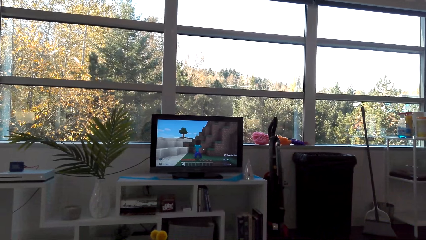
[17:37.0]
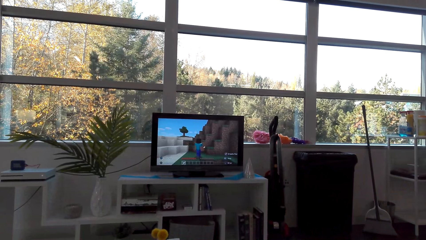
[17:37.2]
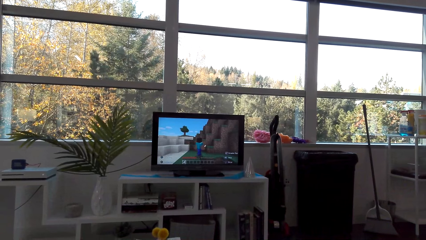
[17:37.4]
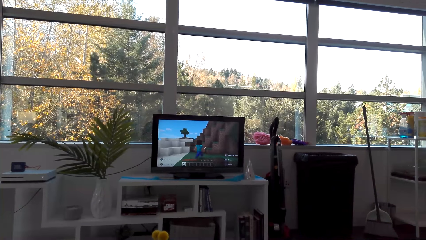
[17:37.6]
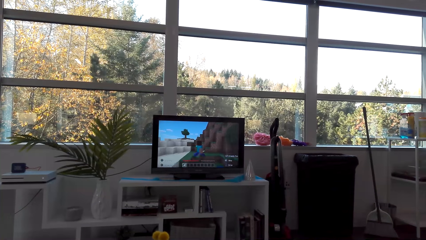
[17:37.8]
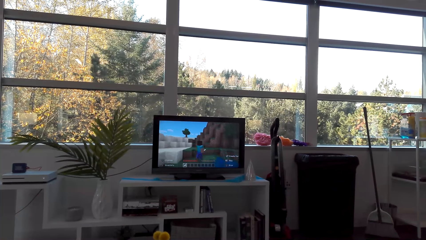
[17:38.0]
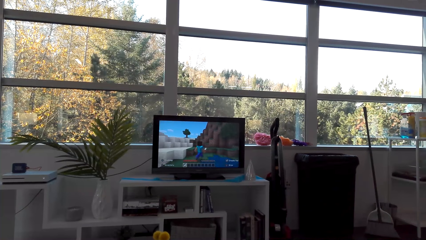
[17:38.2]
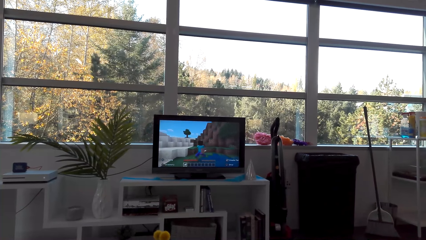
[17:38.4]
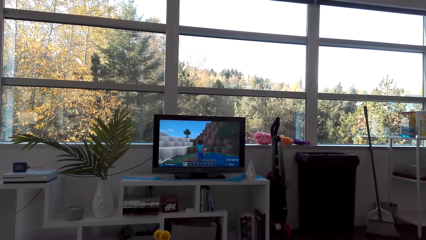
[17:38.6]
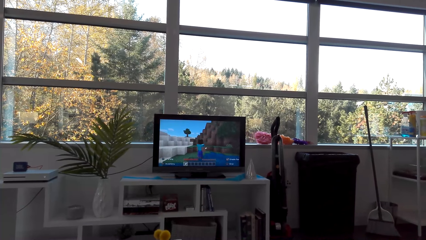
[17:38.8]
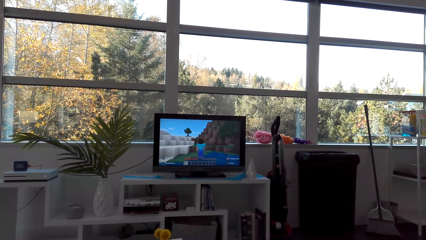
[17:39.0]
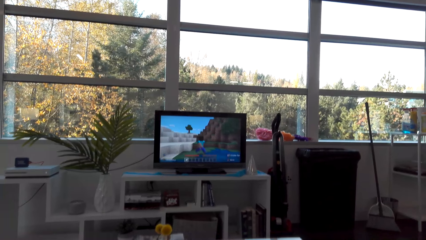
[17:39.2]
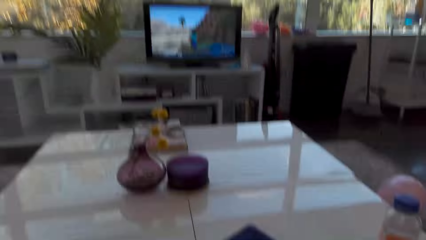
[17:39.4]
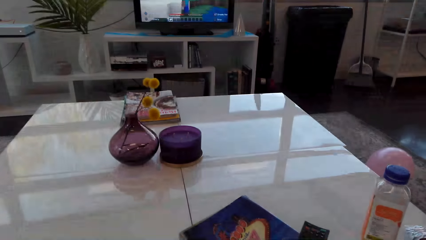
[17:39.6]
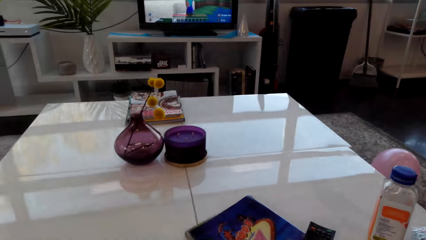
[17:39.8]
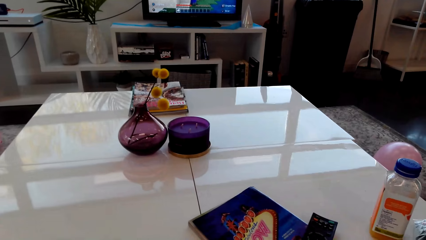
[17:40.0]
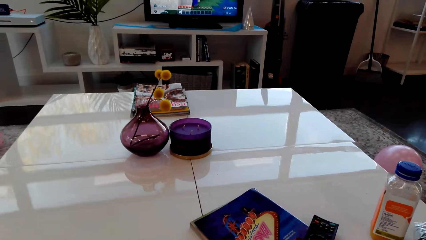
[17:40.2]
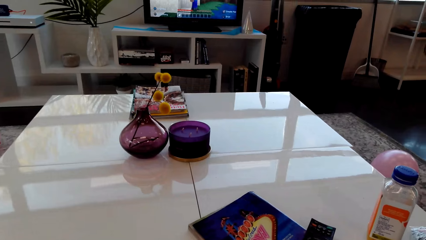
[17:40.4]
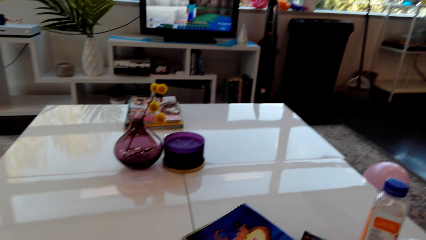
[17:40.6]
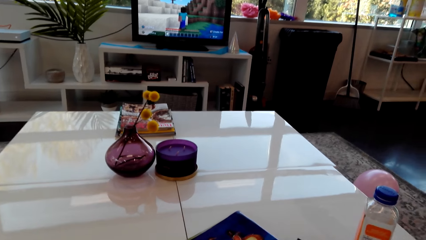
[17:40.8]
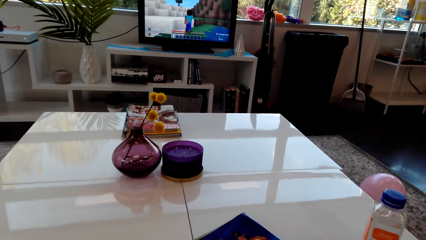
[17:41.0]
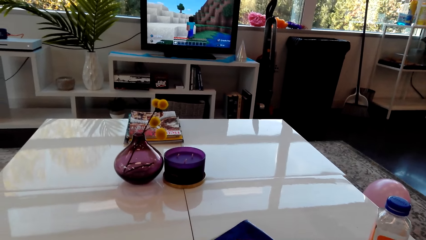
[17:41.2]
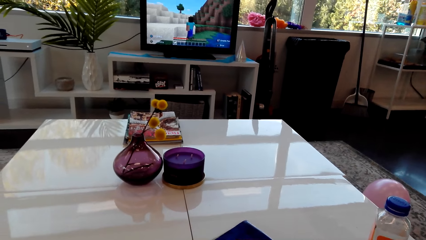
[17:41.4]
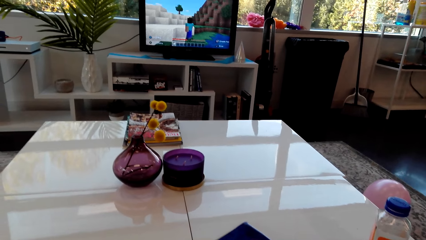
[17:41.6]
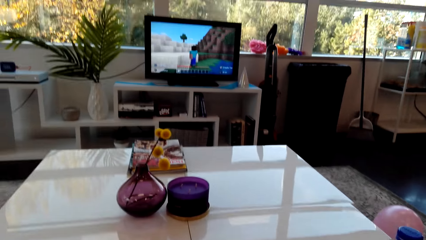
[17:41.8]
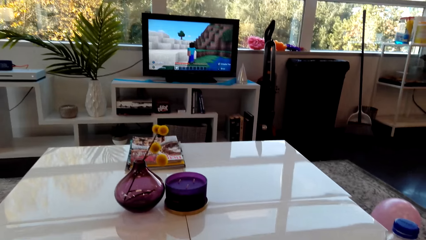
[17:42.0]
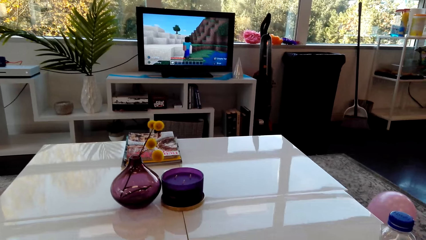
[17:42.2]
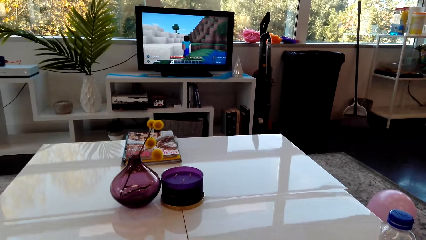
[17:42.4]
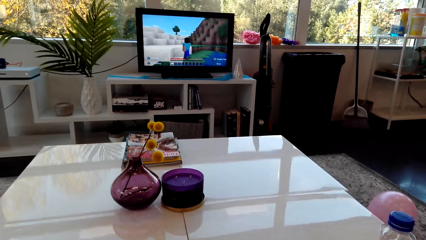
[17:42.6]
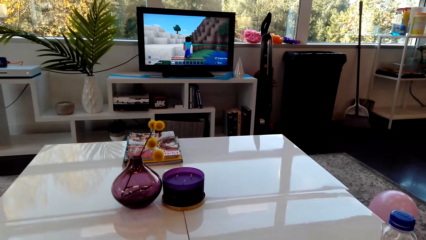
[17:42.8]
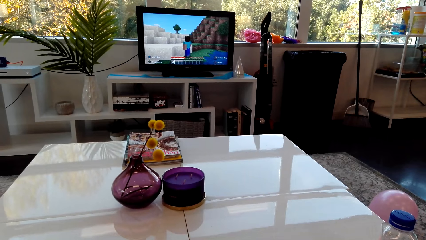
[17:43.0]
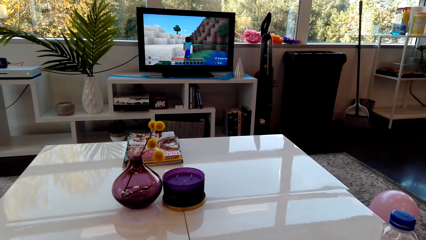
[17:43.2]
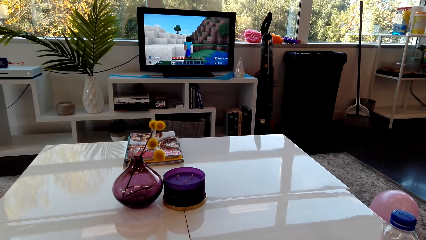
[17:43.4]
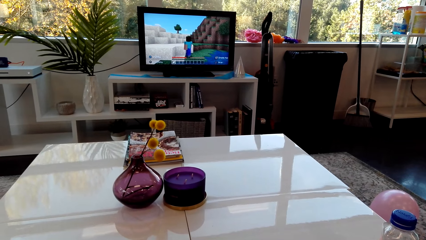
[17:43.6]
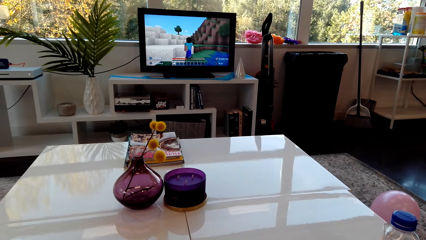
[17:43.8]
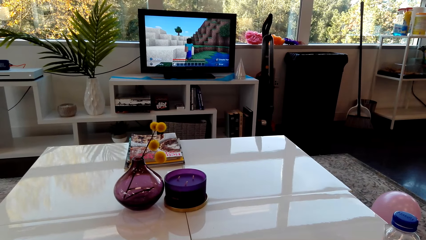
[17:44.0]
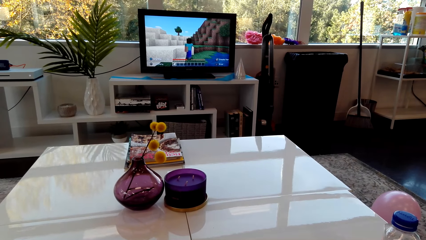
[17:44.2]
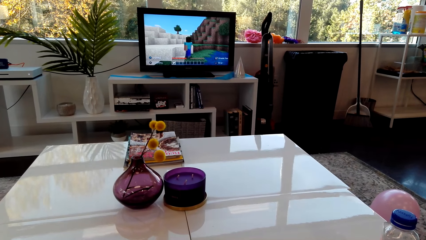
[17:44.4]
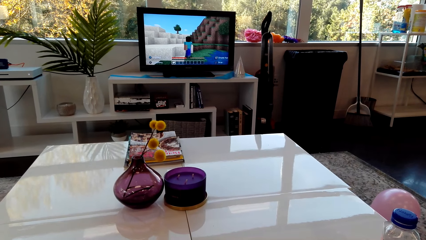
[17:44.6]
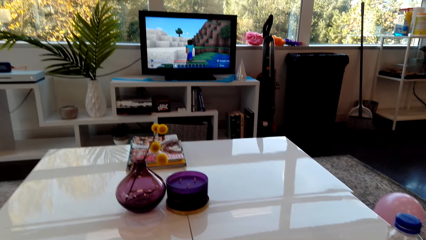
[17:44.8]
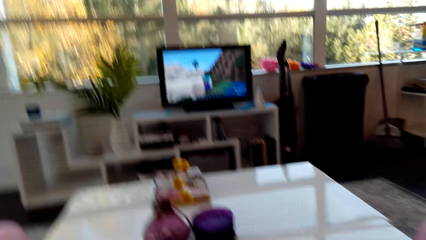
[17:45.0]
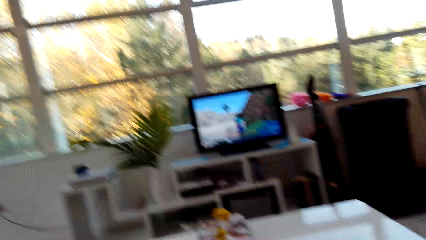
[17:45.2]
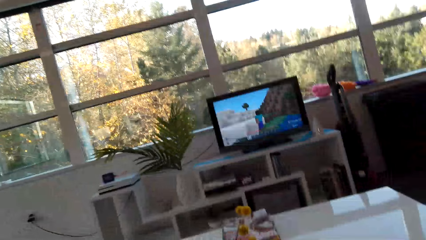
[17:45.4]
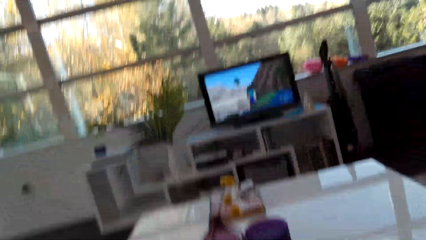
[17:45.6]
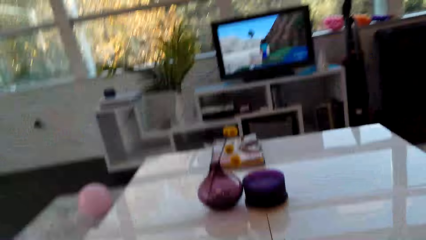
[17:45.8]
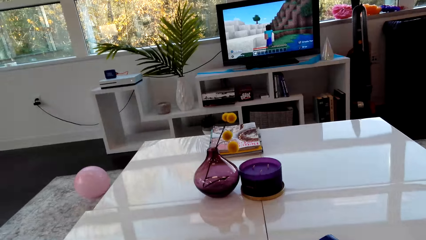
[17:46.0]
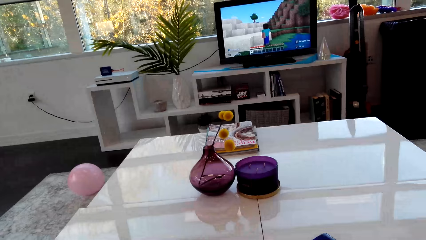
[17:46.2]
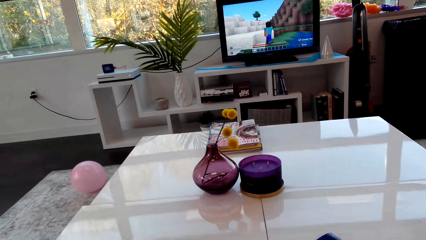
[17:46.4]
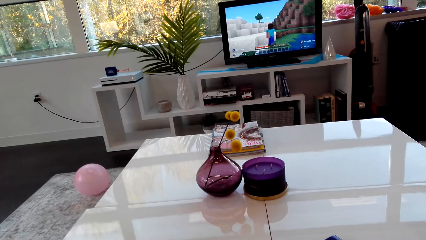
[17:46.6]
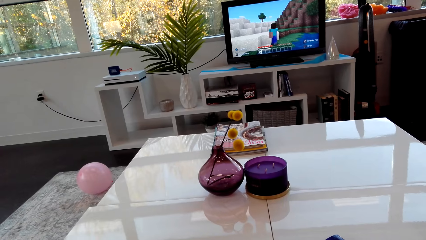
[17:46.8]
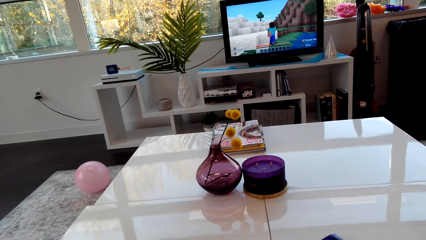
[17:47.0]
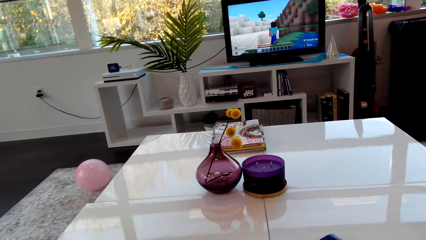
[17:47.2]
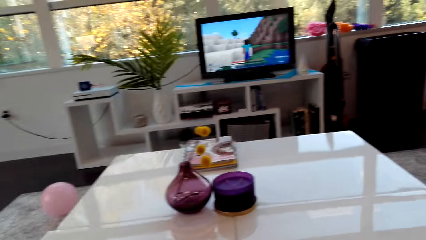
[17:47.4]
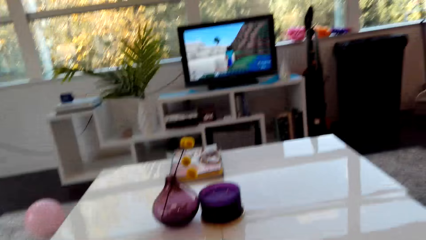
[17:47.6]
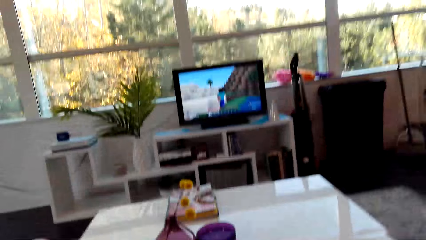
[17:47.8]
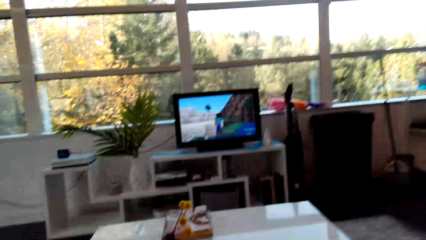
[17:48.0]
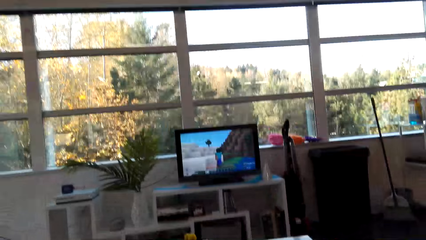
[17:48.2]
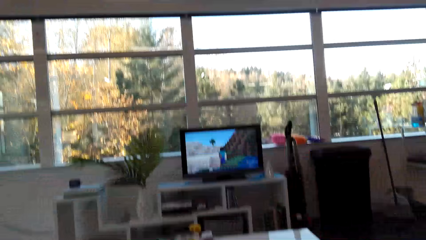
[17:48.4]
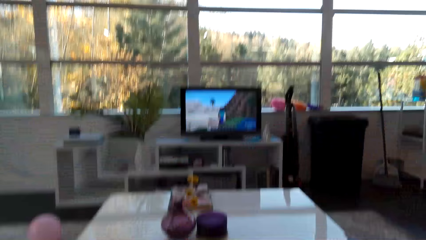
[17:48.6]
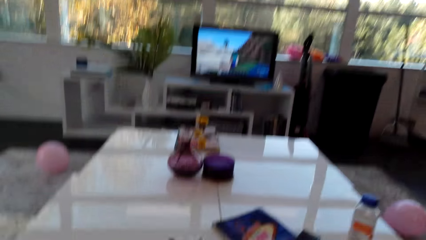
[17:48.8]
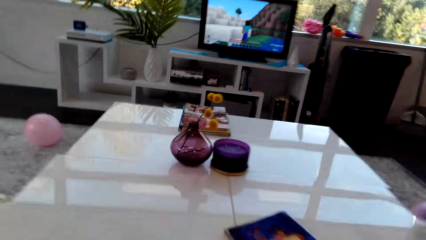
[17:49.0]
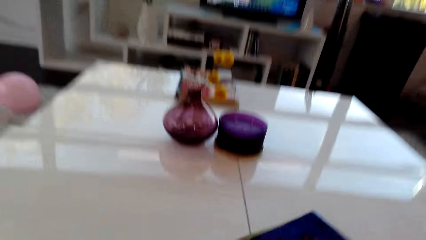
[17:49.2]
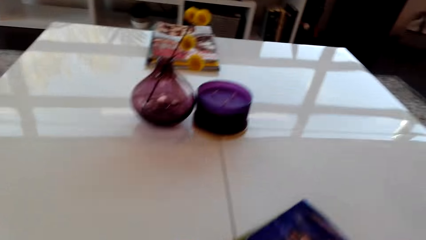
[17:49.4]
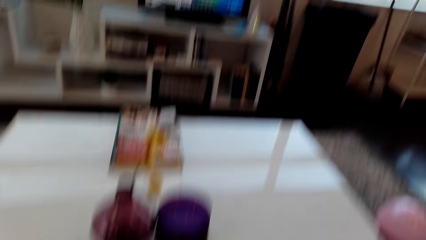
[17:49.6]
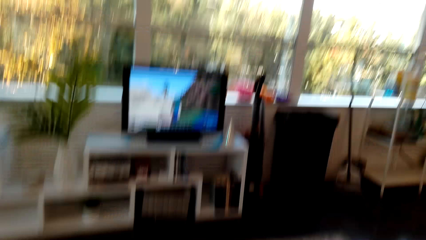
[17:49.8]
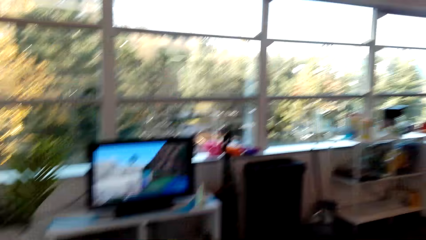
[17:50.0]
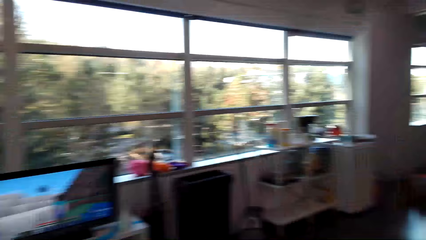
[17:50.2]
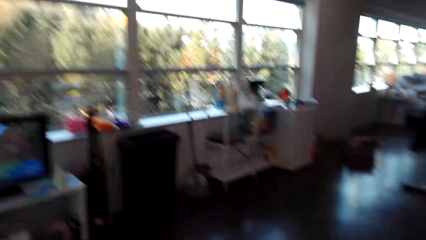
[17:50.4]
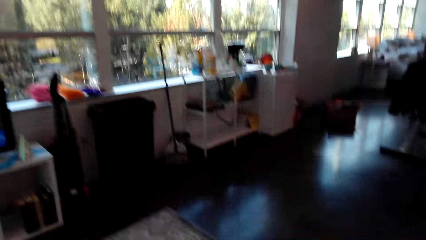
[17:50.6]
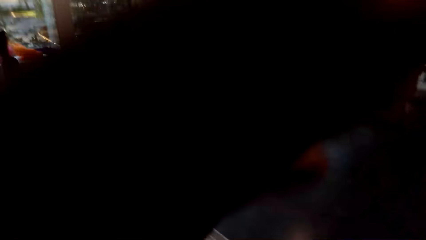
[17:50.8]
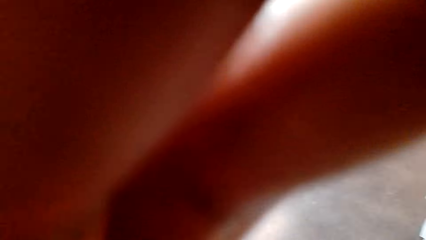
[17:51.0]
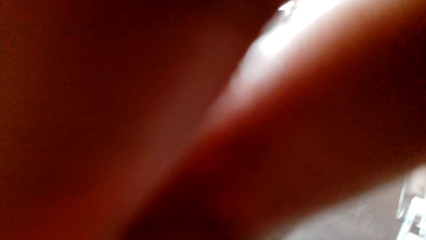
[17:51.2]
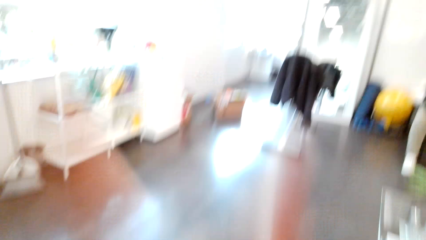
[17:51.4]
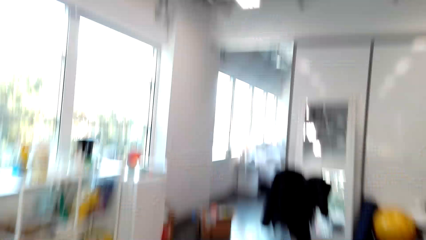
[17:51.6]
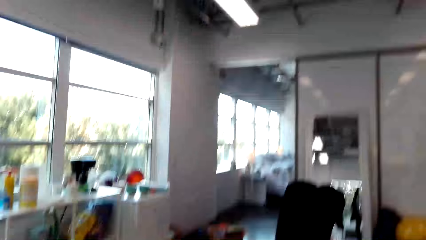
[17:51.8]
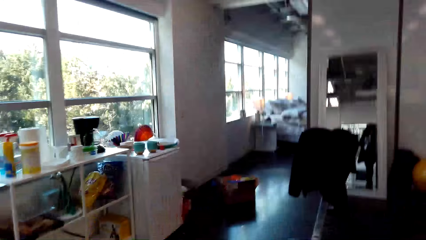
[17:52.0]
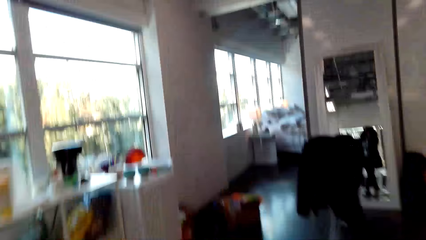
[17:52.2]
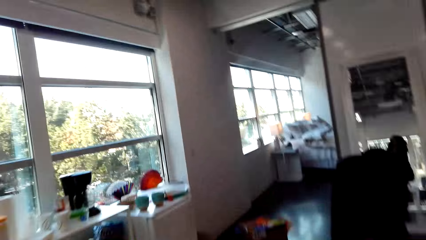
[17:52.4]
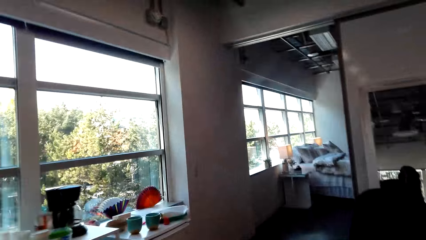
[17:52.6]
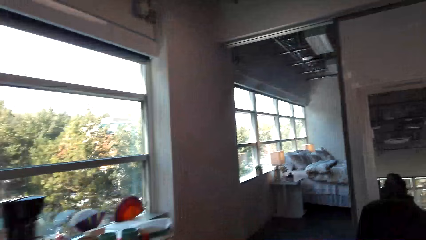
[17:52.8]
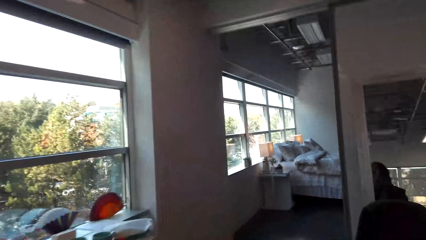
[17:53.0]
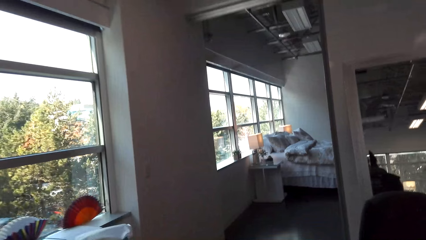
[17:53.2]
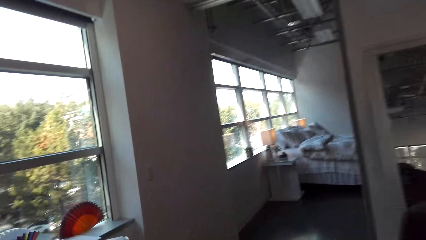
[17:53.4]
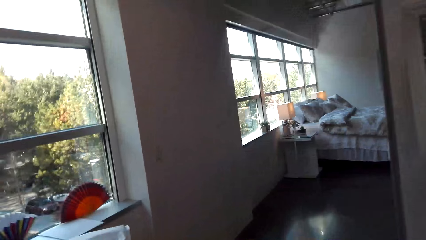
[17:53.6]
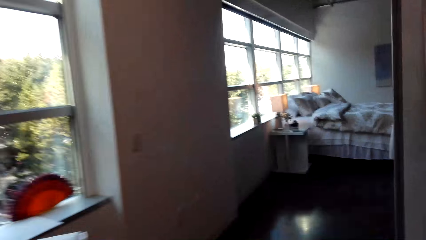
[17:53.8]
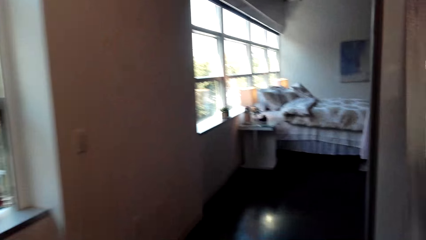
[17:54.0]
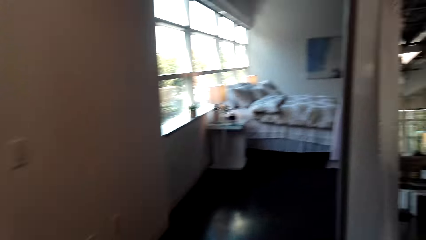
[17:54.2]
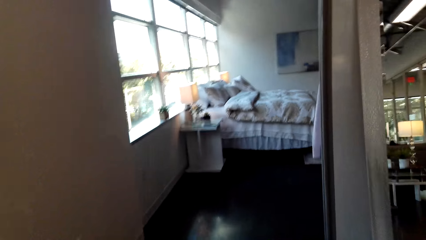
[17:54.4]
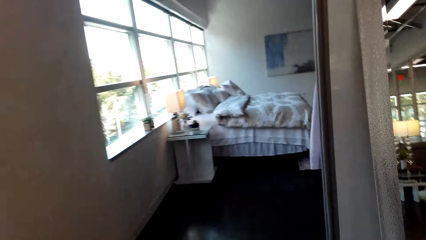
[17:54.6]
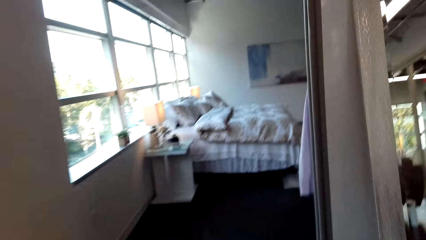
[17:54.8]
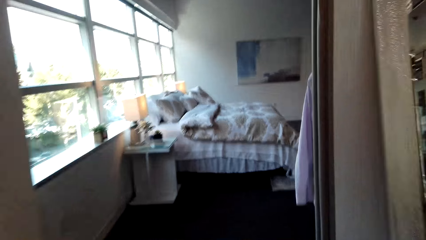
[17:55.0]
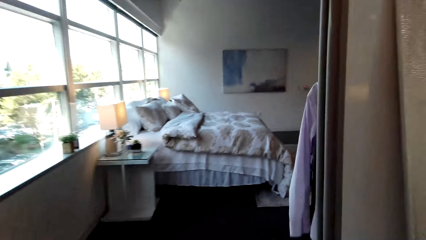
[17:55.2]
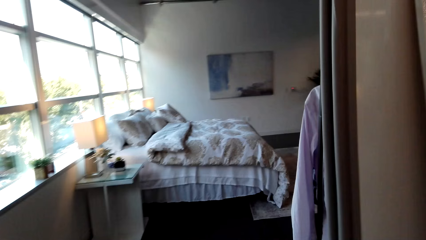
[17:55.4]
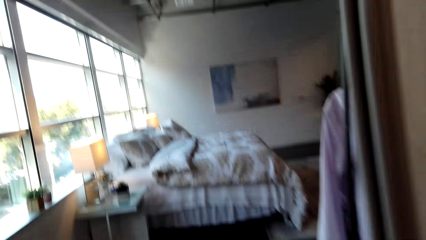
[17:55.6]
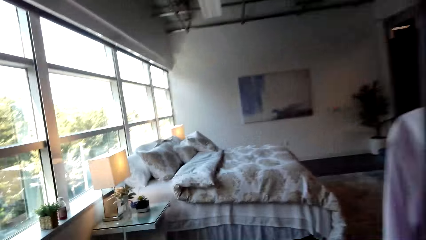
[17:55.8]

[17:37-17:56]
The camera wearer plays a video game on the television. They speak on the phone. They move around. They stand up from the couch. They adjust the camera. They walk around the room.
